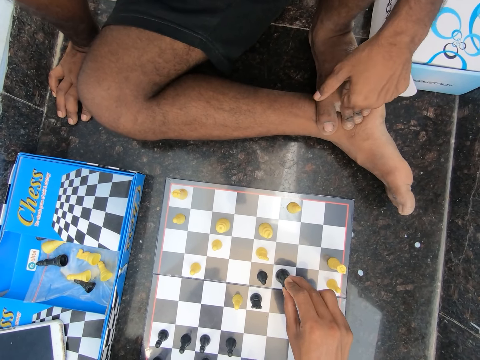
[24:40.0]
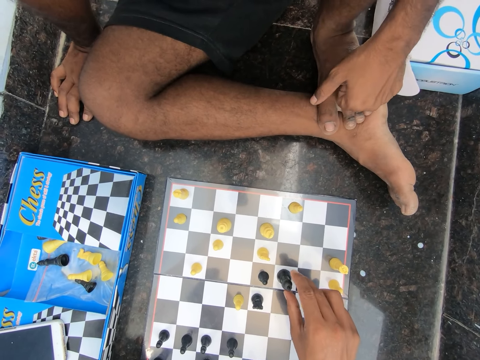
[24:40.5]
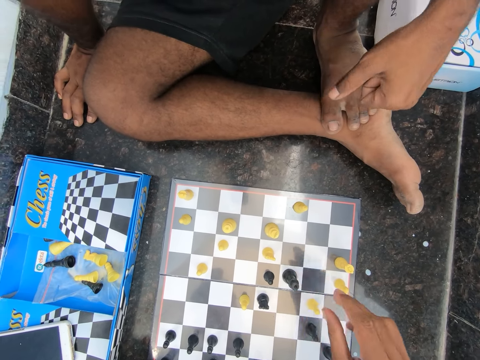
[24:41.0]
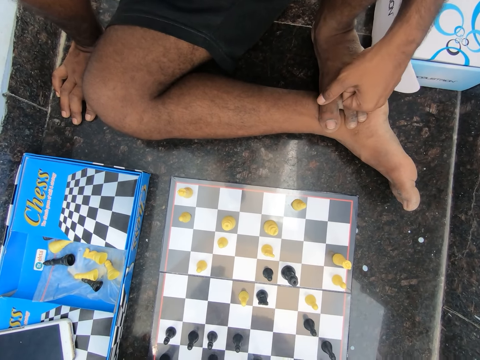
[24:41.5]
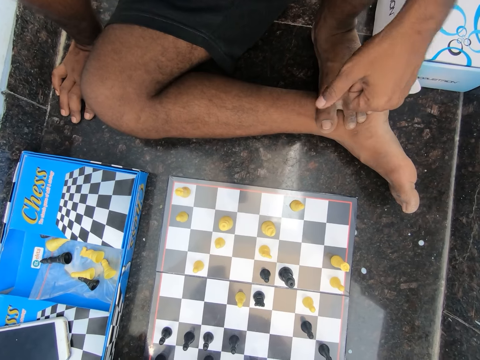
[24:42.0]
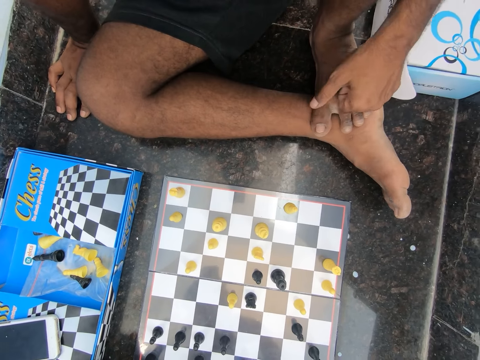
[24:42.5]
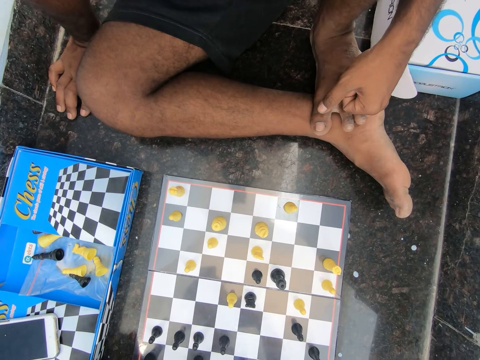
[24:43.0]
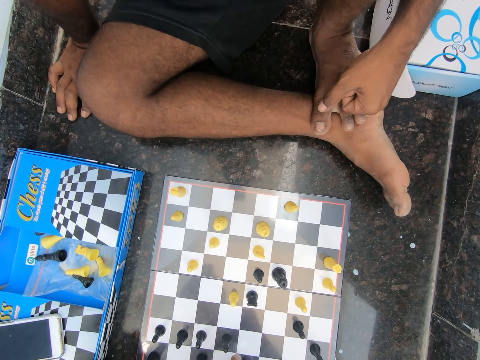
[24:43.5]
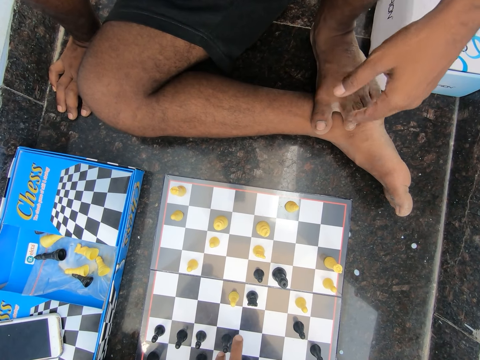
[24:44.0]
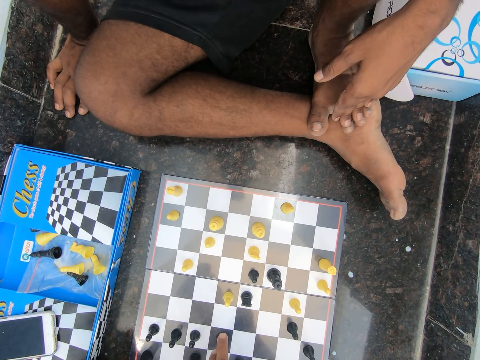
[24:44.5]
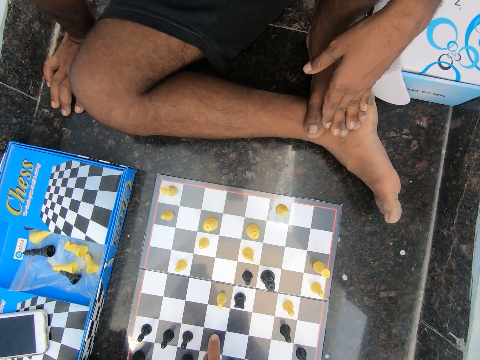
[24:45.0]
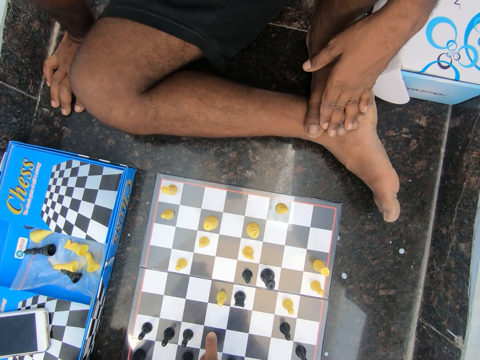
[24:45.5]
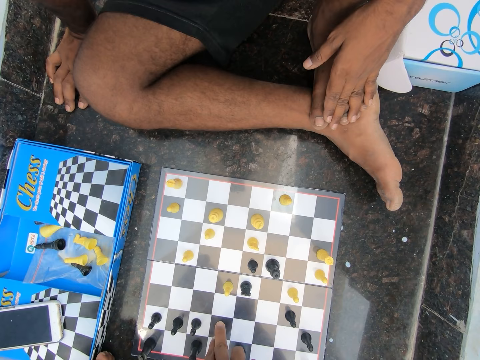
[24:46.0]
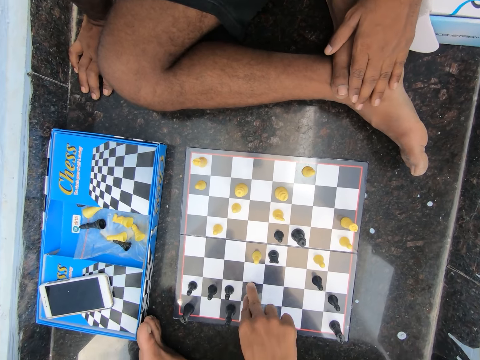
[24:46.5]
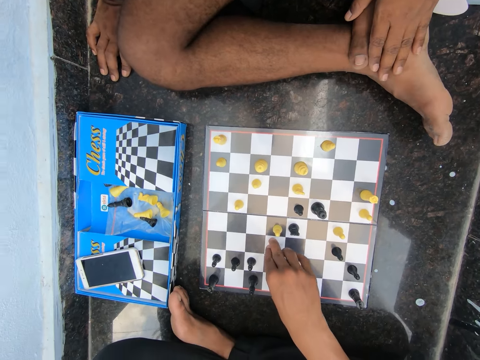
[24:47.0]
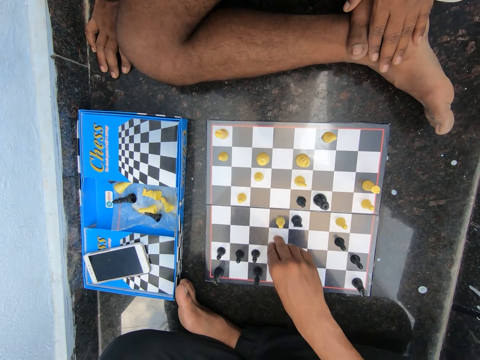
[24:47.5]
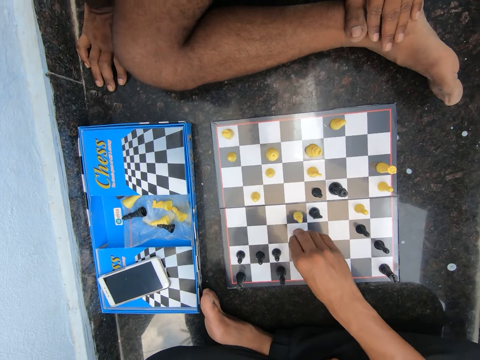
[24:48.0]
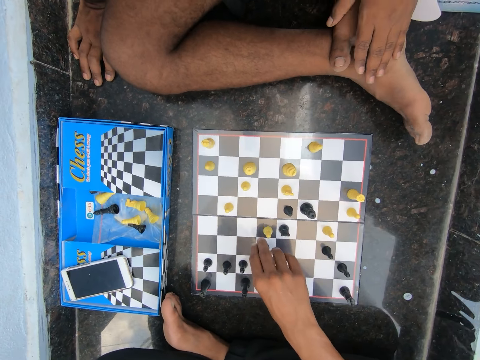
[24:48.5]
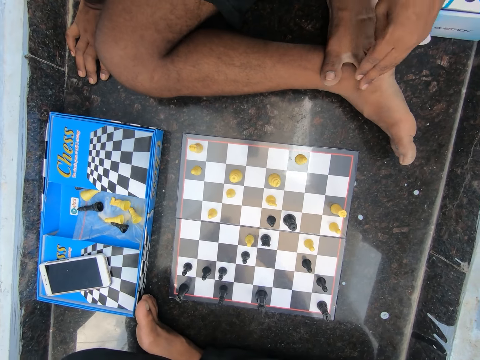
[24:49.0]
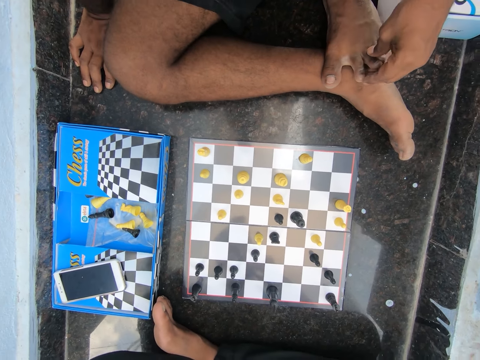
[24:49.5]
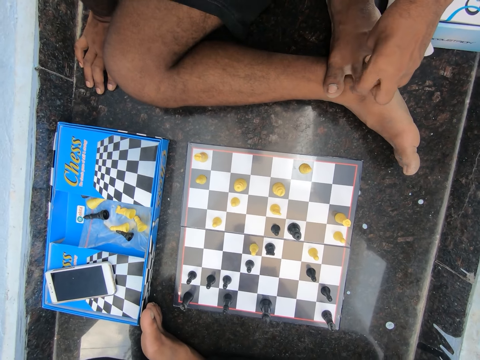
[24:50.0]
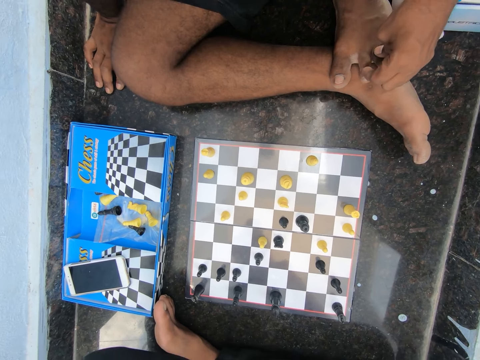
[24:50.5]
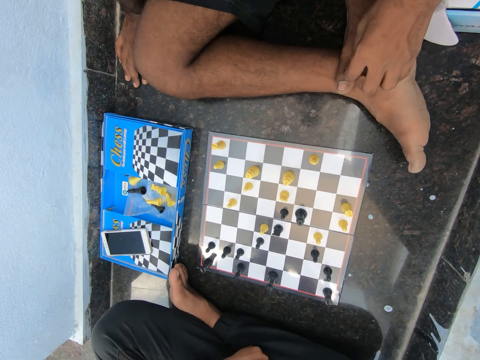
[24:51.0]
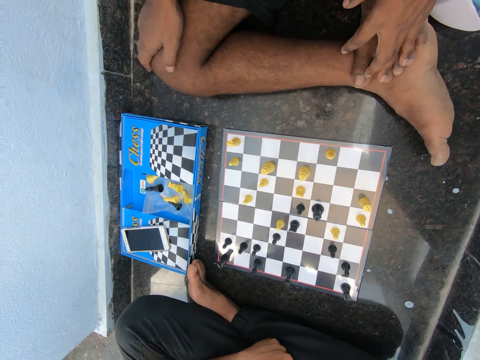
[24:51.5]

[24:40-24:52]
The camera wearer removes his hand from the chess pawn. He looks at the chessboard. He touches the chess pawn. He removes his hand from the chess pawn. He looks at the chess pawn.

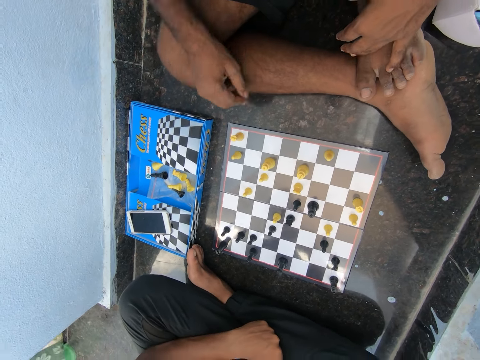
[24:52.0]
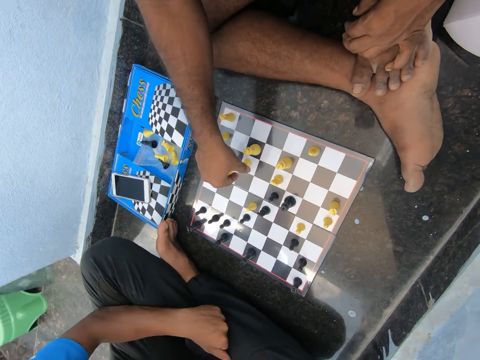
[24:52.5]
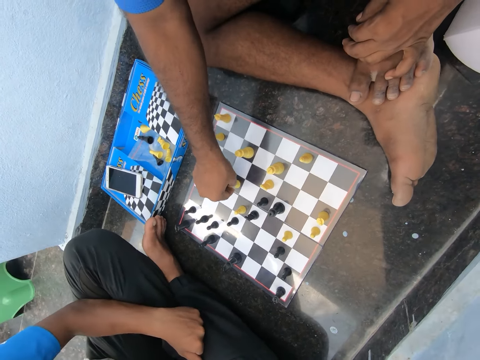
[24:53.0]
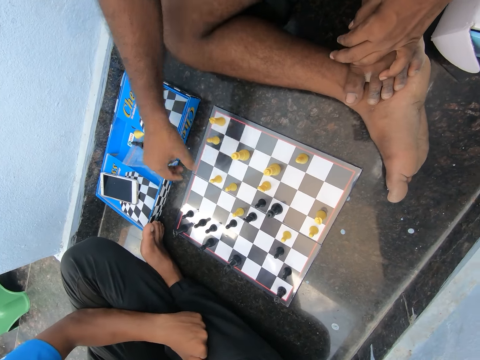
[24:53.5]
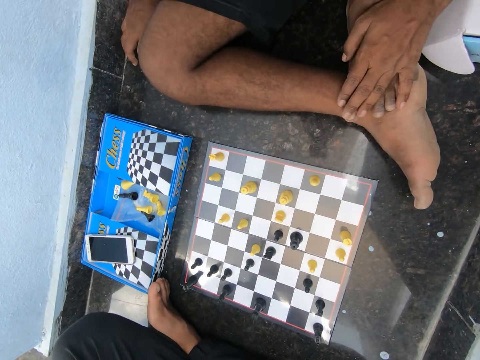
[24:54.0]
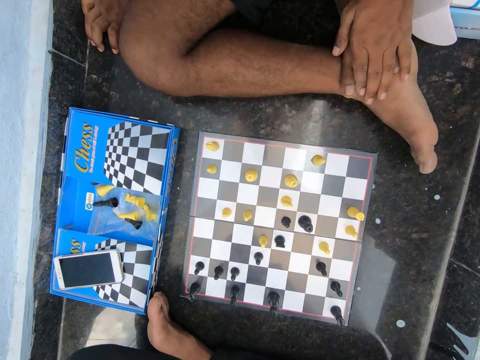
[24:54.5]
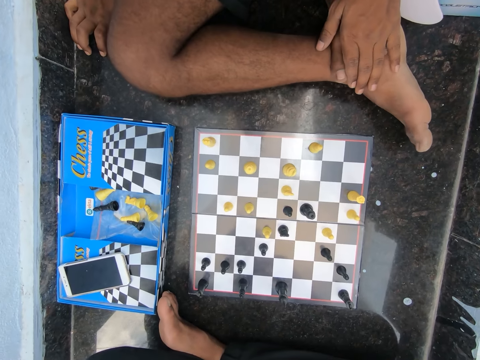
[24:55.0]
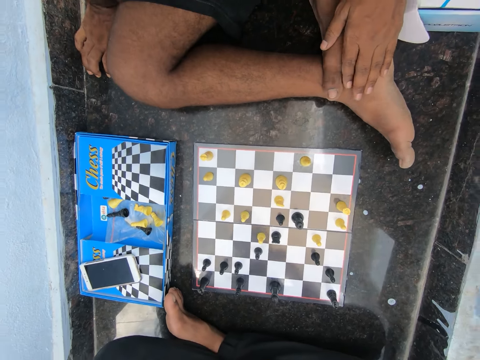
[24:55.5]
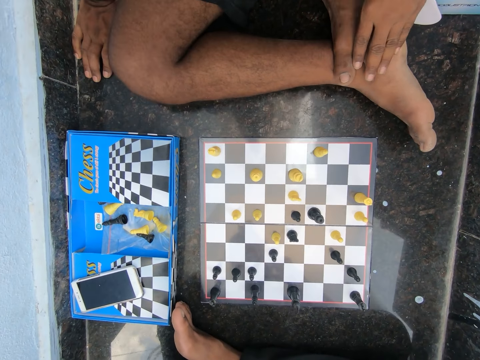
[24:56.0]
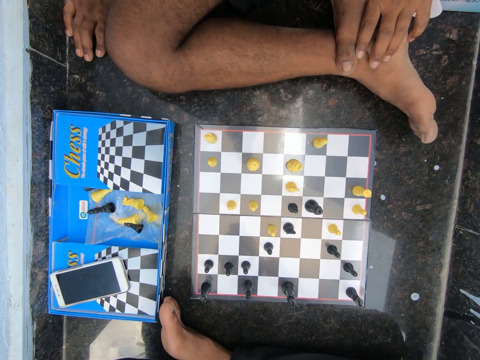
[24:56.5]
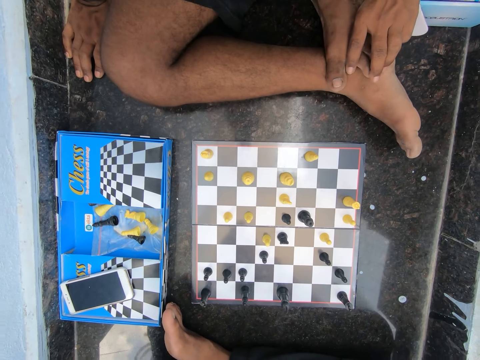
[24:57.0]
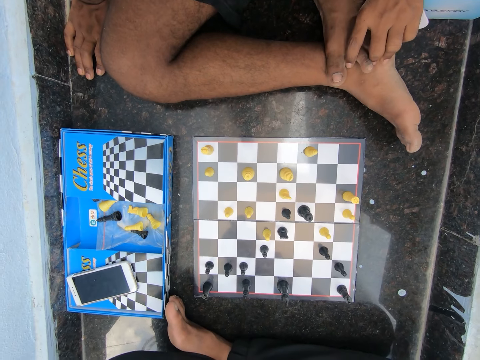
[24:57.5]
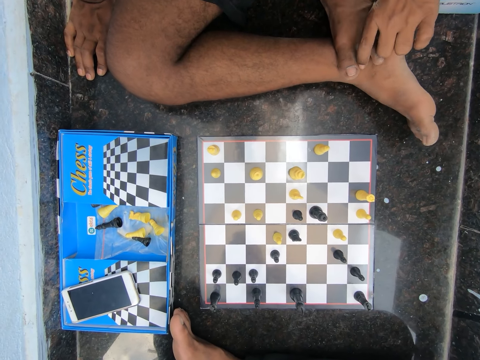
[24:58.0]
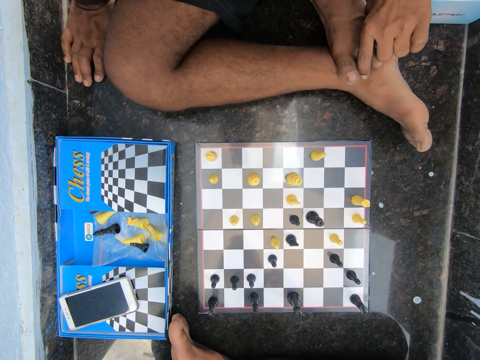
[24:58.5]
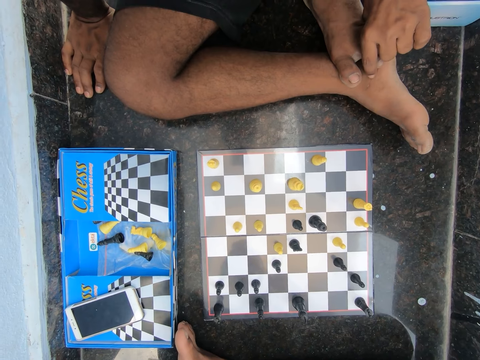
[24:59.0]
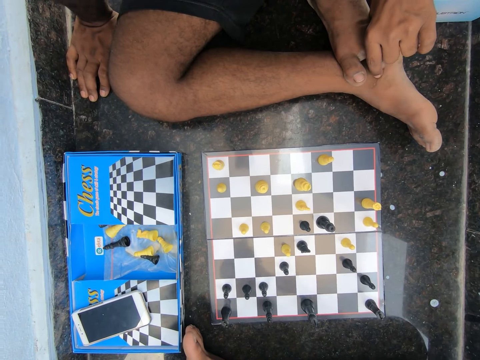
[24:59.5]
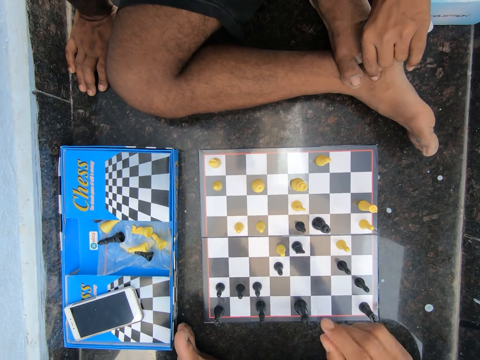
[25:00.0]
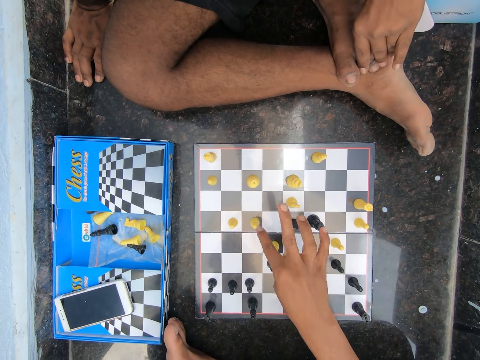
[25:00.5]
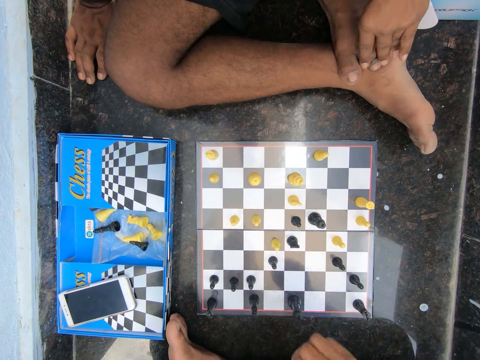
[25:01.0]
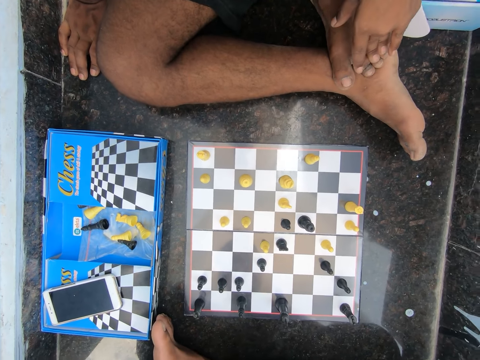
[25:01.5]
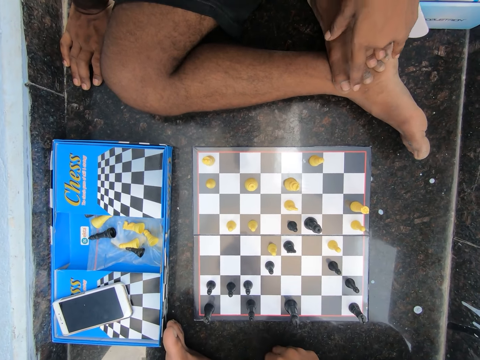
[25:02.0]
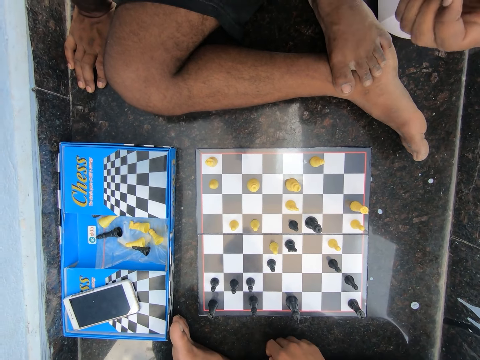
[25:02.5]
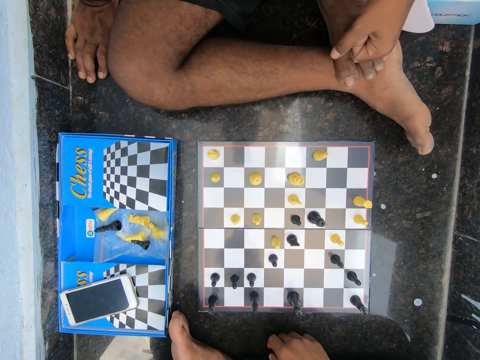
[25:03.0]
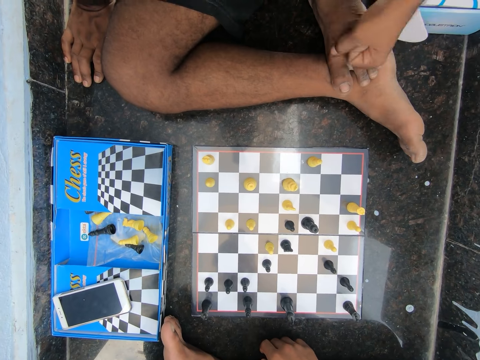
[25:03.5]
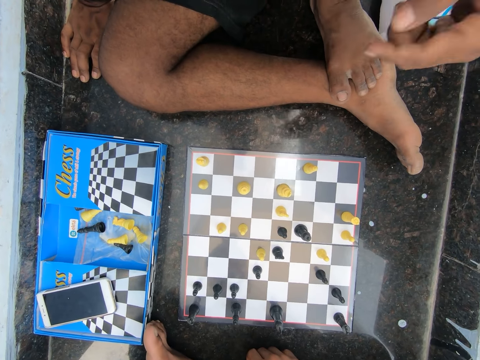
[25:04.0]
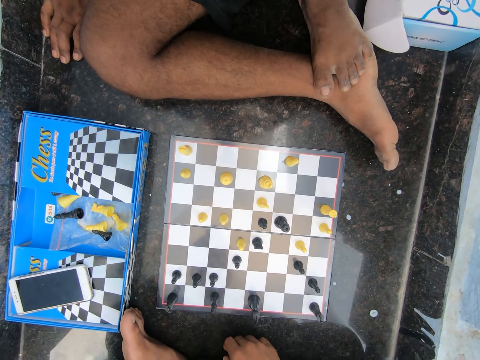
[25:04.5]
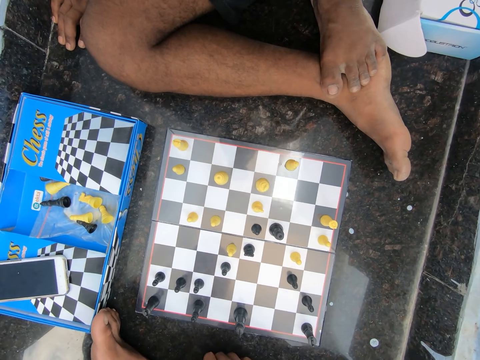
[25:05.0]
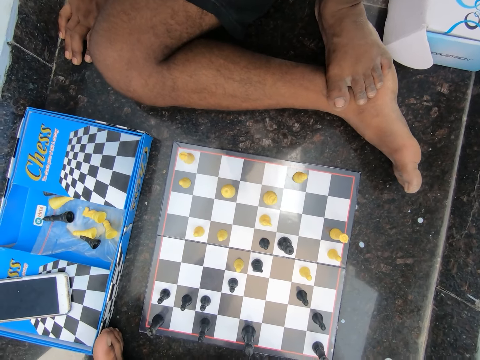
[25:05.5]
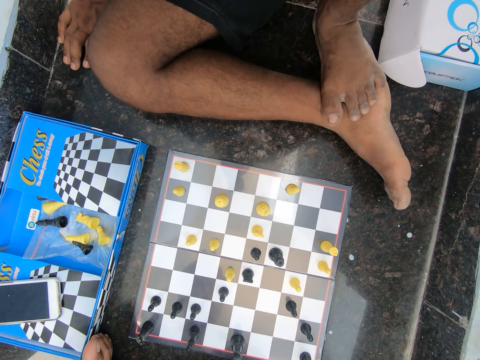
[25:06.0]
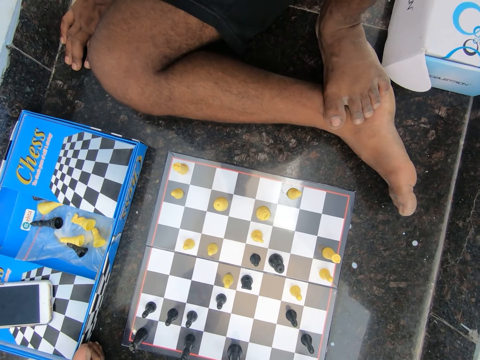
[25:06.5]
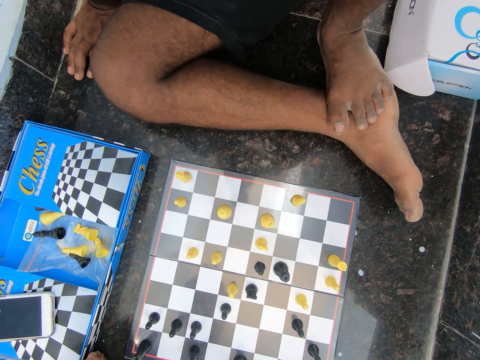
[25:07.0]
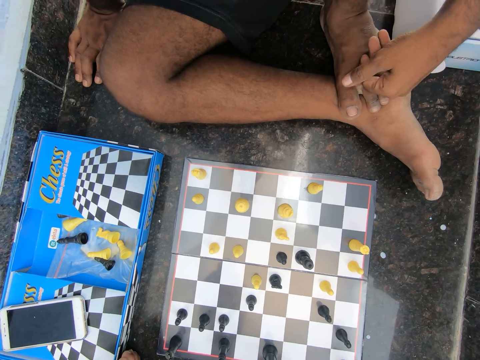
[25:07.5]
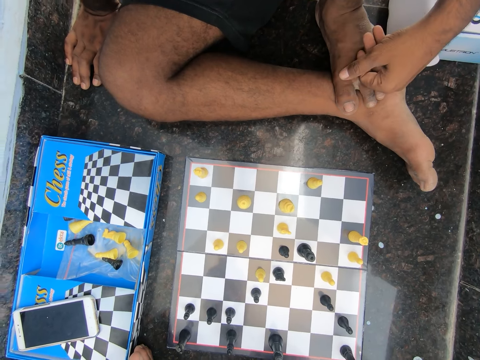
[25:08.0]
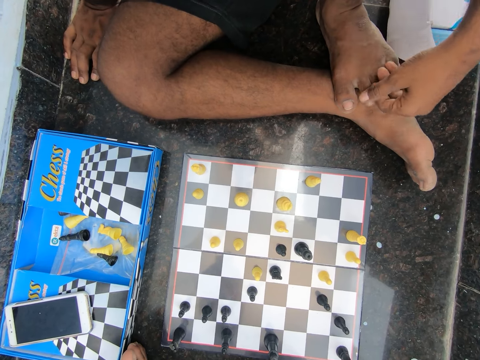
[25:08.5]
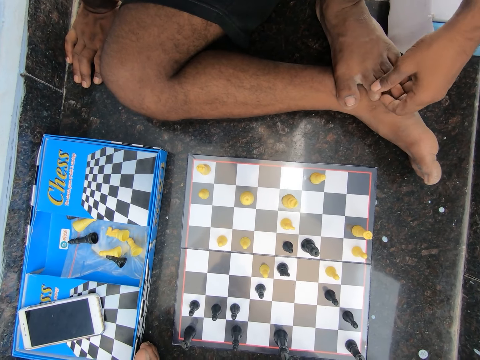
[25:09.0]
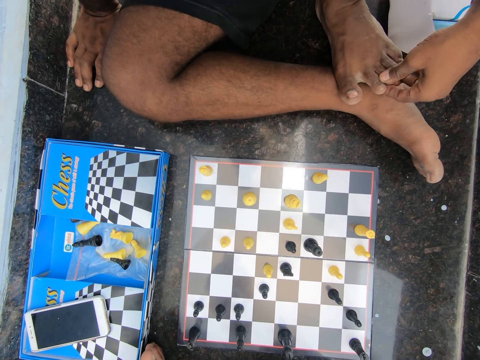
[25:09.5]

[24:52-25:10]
A man touches the chess pawn. The man plays chess on the floor of the room. The man moves the chess pawn. The man drops his right hand on the floor. The man looks at the chess pawn. The camera wearer touches the chess pawn. He removes his hand from the chess pawn. He looks at the chessboard. The man taps his hand on his leg. The man gently hits his left foot with his left hand. The man raises up his hand and puts down his hand.
